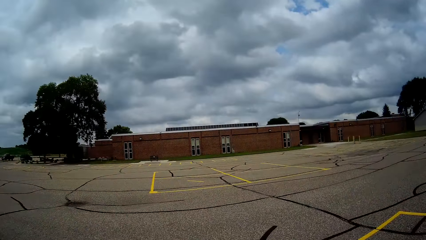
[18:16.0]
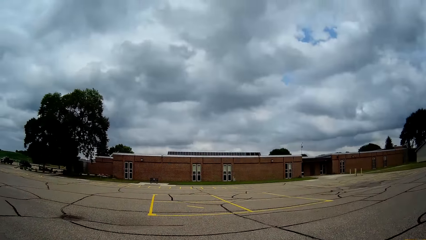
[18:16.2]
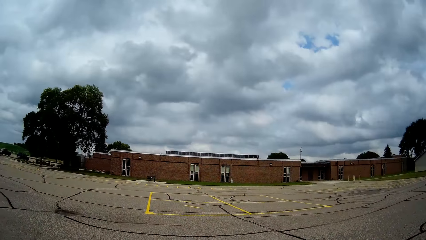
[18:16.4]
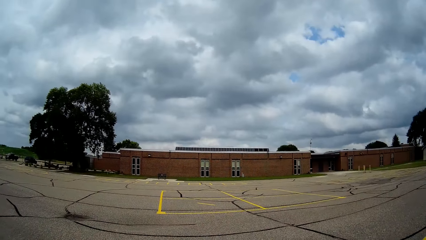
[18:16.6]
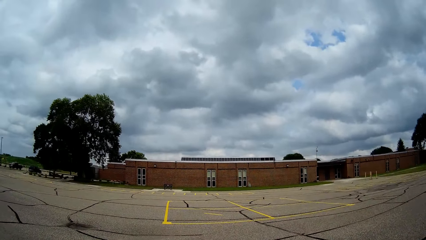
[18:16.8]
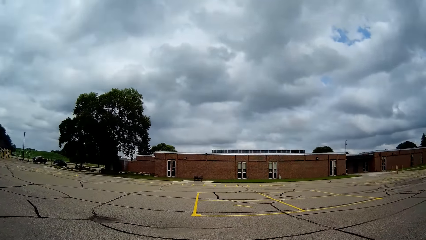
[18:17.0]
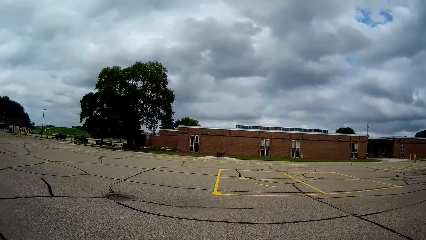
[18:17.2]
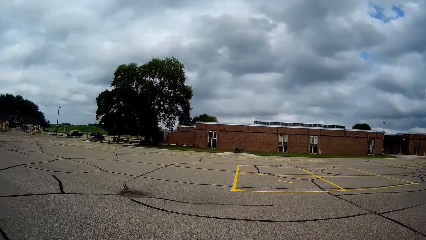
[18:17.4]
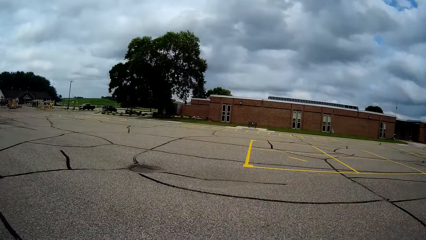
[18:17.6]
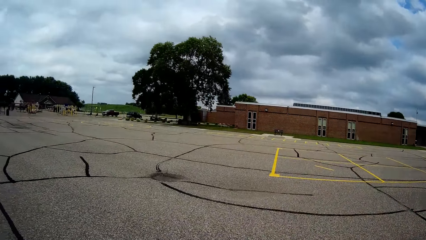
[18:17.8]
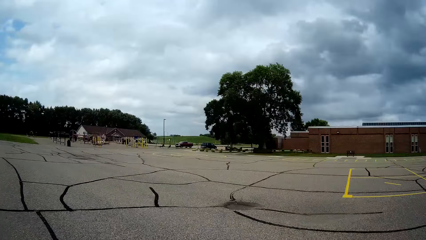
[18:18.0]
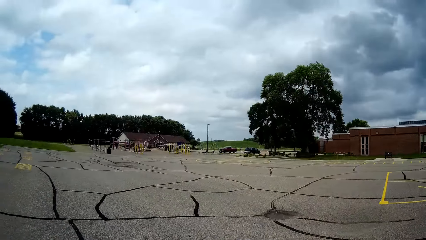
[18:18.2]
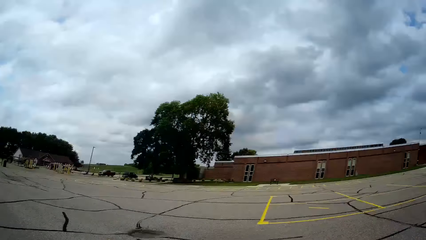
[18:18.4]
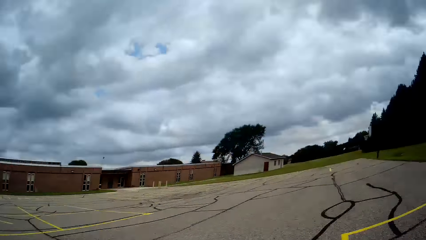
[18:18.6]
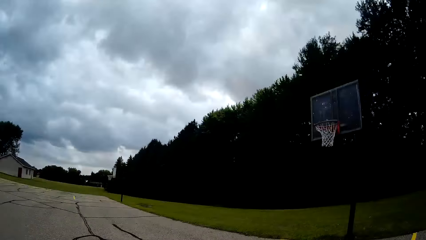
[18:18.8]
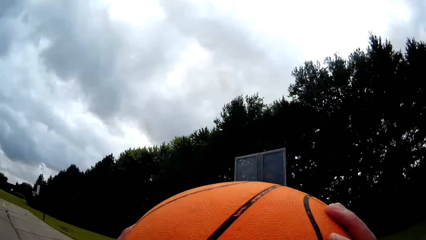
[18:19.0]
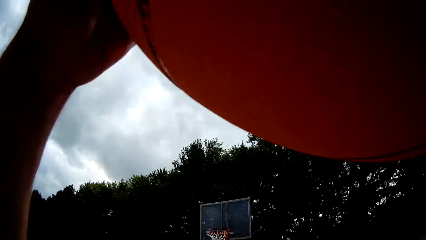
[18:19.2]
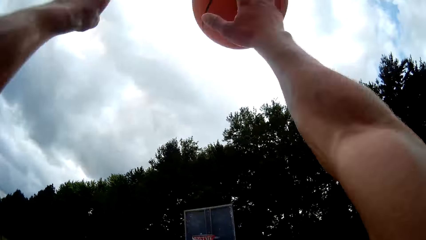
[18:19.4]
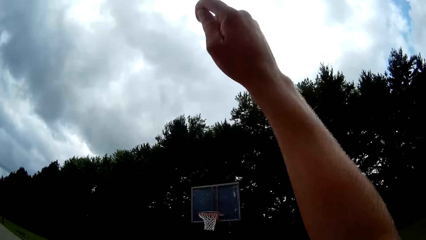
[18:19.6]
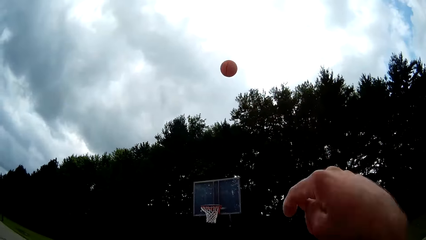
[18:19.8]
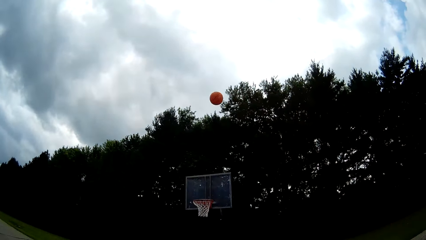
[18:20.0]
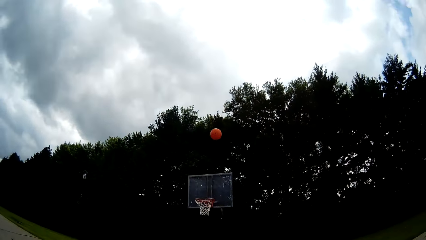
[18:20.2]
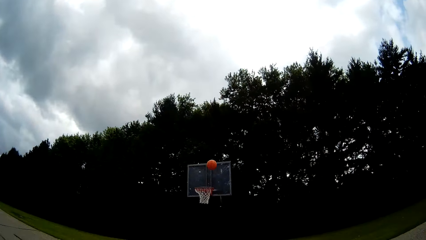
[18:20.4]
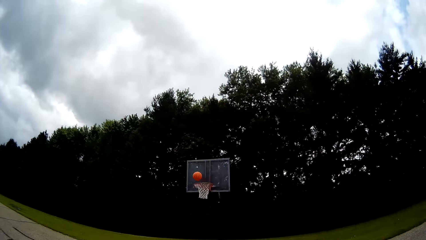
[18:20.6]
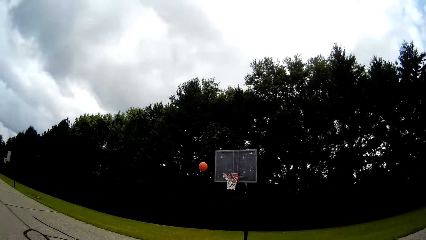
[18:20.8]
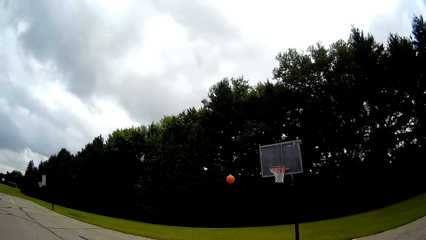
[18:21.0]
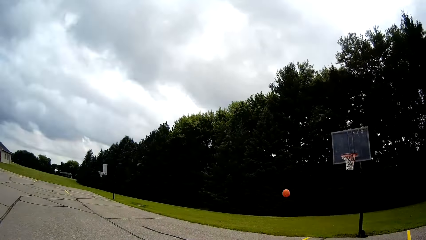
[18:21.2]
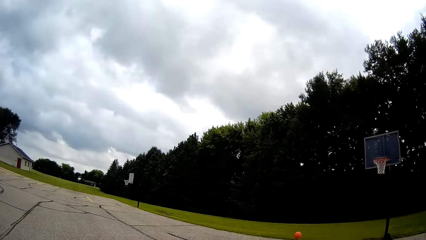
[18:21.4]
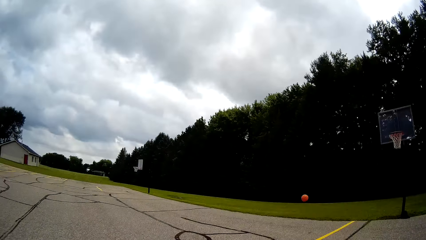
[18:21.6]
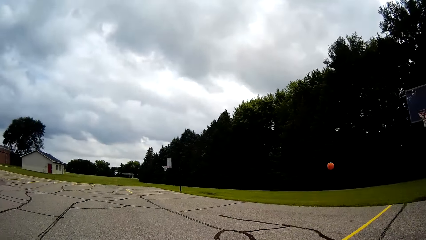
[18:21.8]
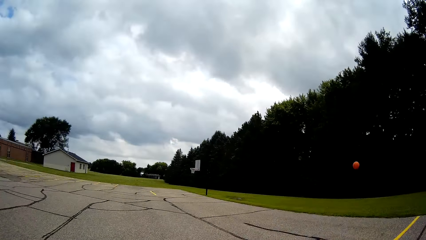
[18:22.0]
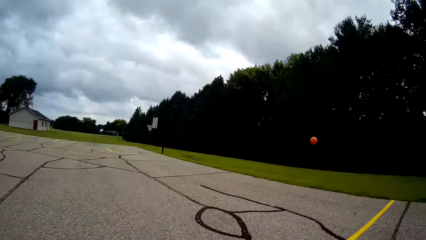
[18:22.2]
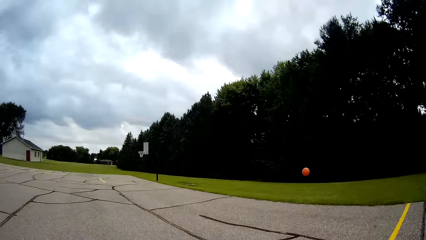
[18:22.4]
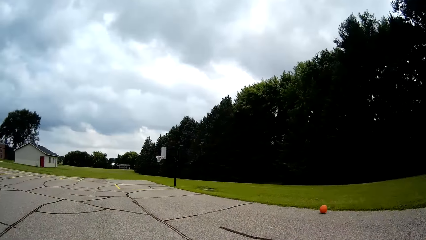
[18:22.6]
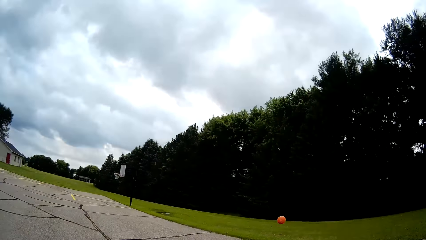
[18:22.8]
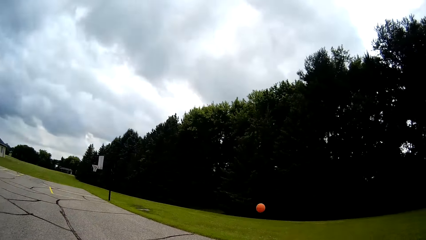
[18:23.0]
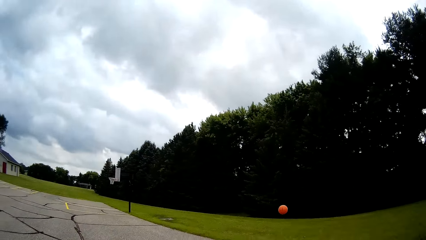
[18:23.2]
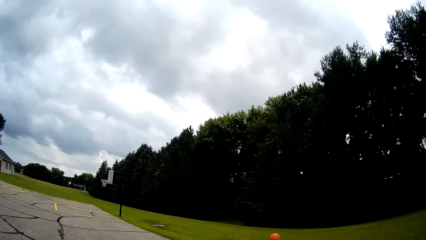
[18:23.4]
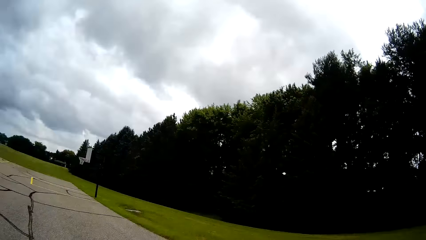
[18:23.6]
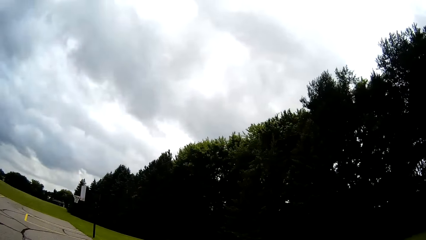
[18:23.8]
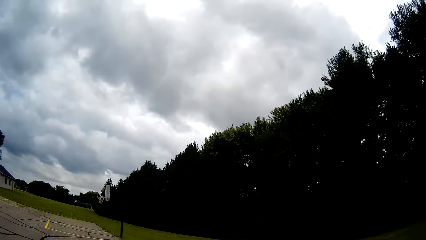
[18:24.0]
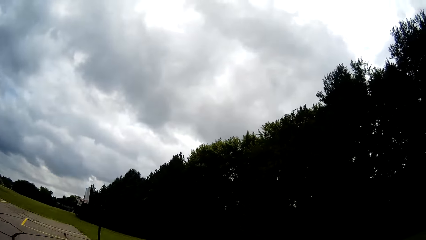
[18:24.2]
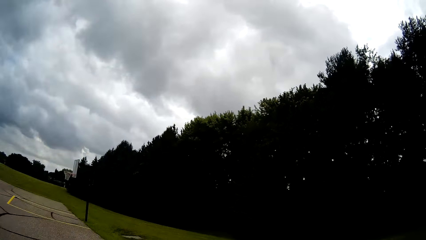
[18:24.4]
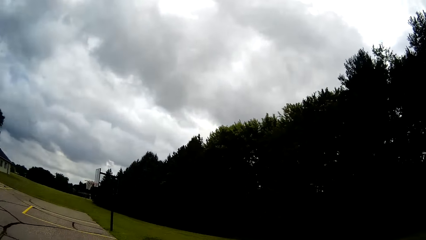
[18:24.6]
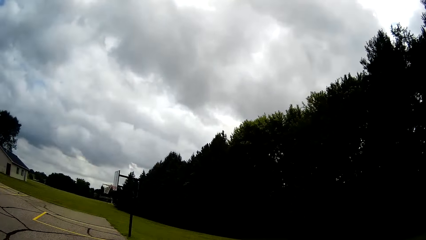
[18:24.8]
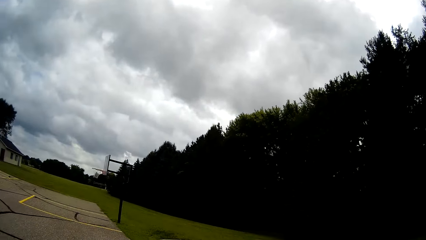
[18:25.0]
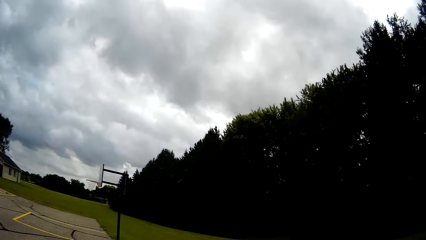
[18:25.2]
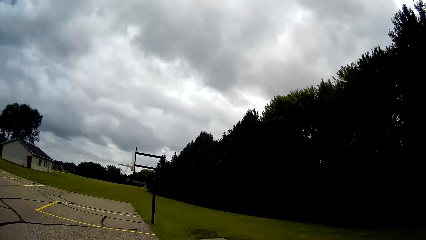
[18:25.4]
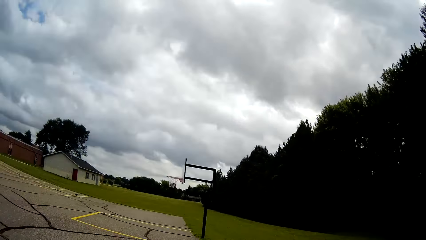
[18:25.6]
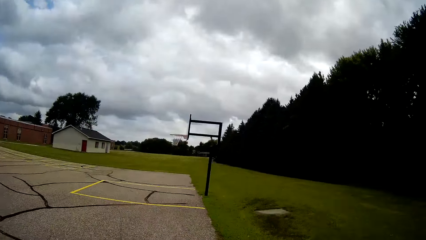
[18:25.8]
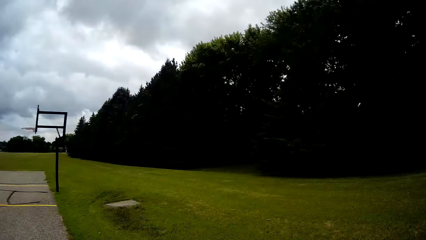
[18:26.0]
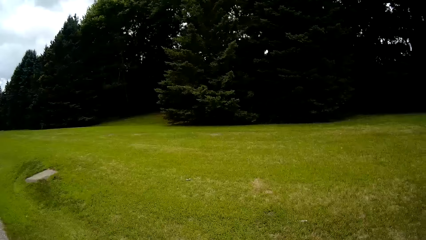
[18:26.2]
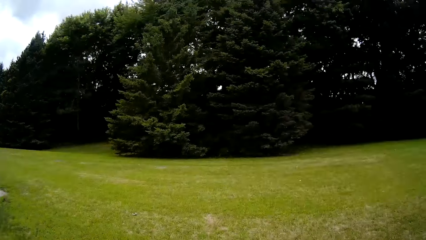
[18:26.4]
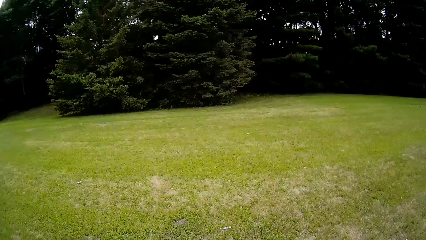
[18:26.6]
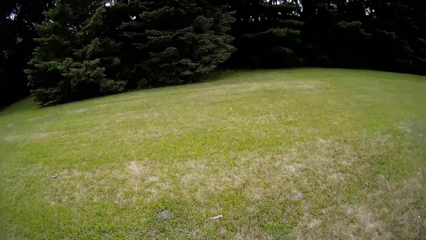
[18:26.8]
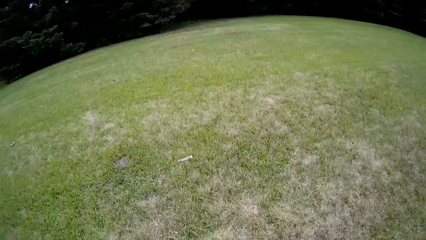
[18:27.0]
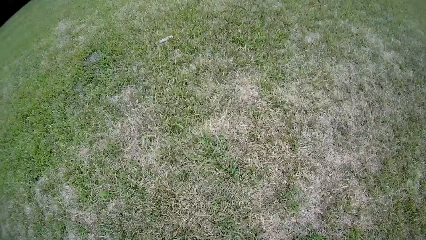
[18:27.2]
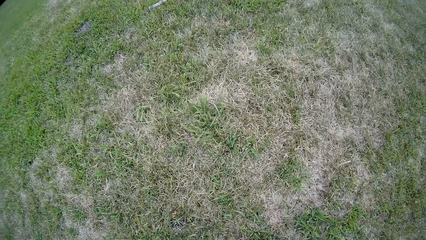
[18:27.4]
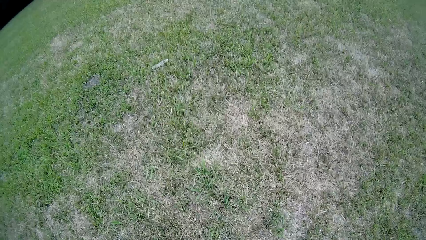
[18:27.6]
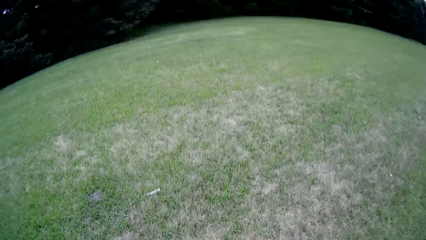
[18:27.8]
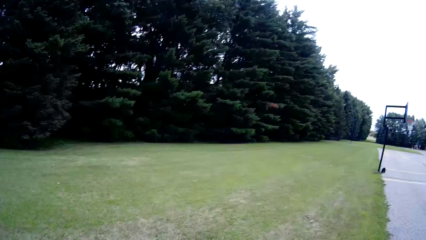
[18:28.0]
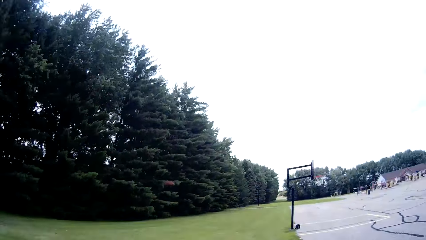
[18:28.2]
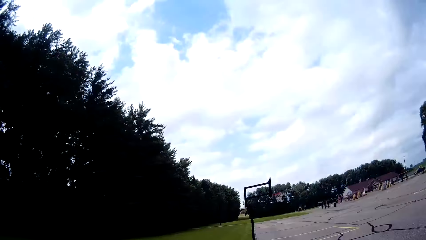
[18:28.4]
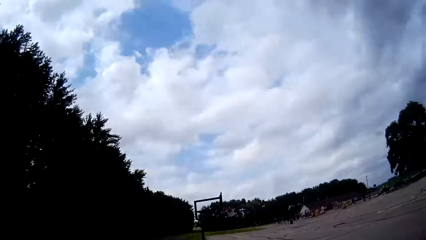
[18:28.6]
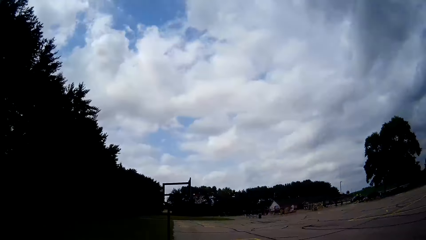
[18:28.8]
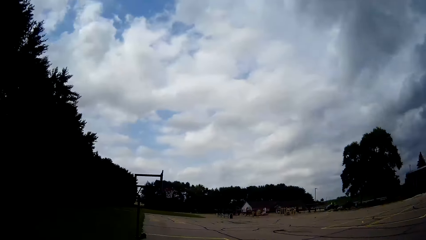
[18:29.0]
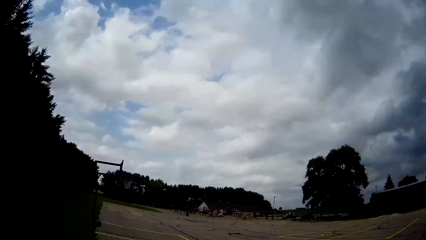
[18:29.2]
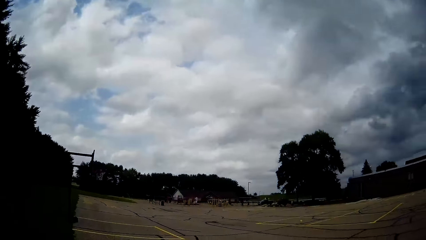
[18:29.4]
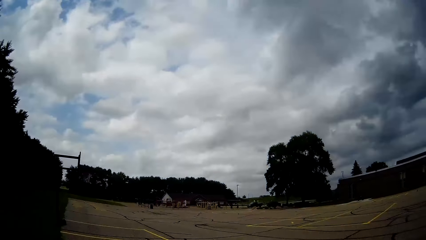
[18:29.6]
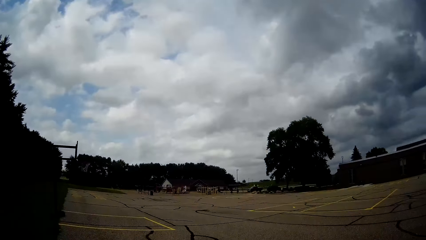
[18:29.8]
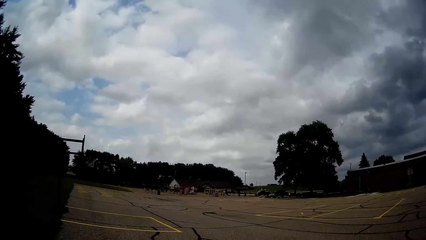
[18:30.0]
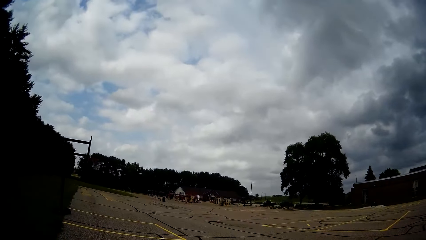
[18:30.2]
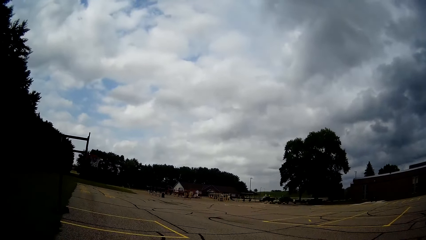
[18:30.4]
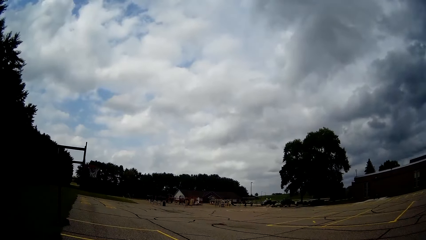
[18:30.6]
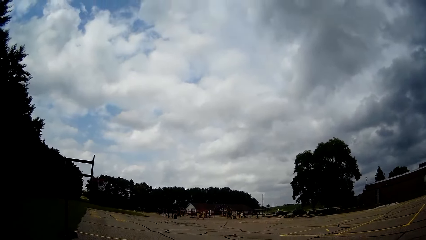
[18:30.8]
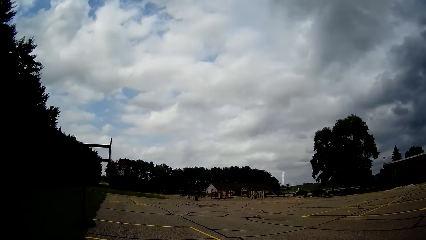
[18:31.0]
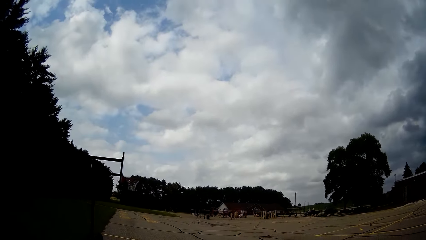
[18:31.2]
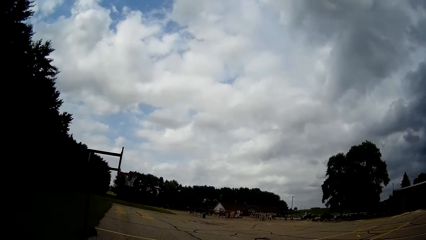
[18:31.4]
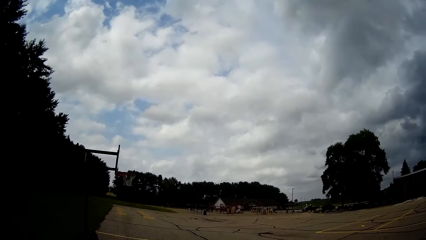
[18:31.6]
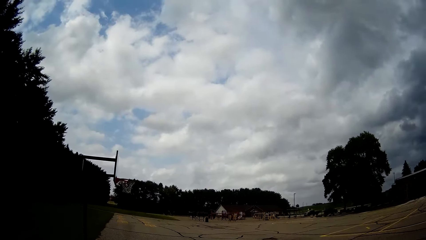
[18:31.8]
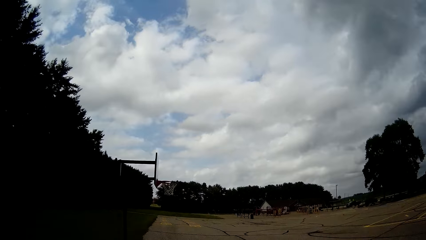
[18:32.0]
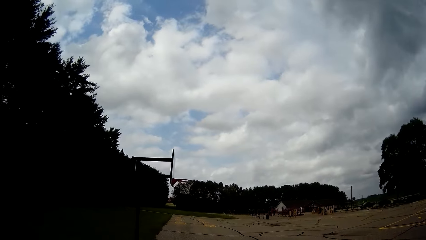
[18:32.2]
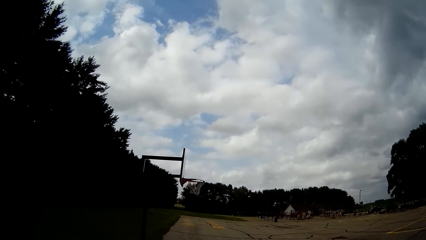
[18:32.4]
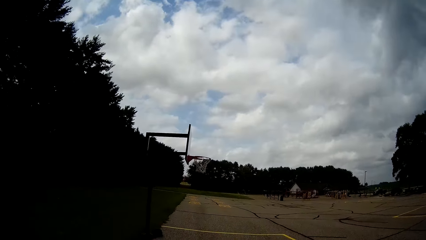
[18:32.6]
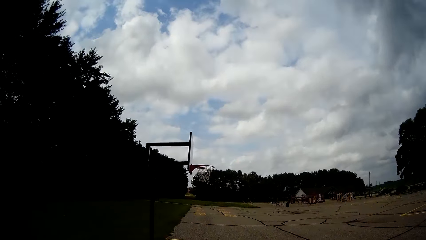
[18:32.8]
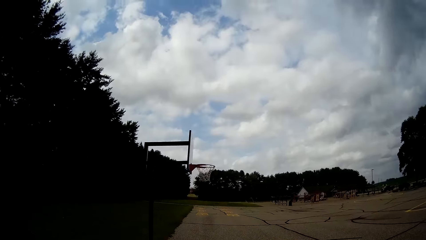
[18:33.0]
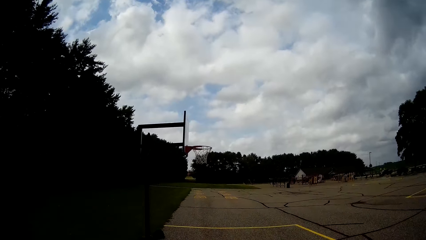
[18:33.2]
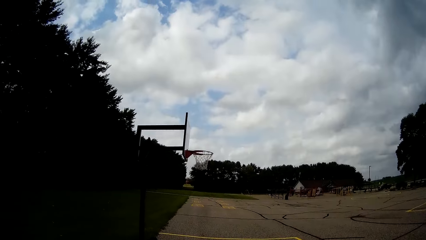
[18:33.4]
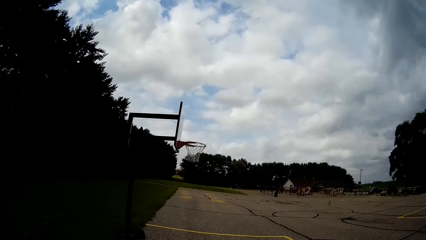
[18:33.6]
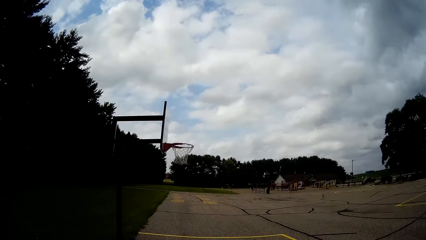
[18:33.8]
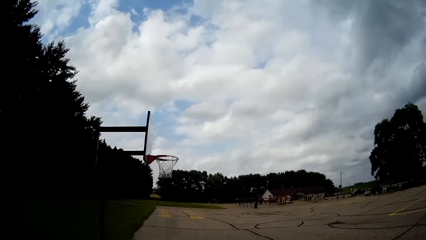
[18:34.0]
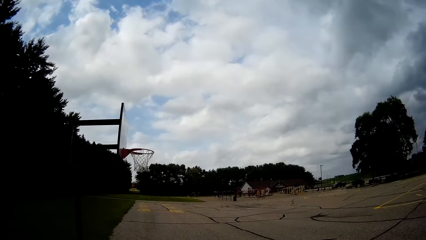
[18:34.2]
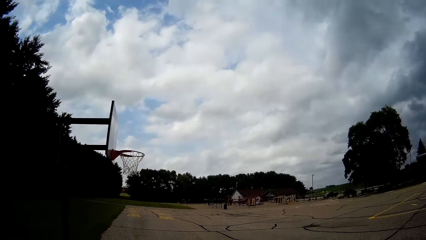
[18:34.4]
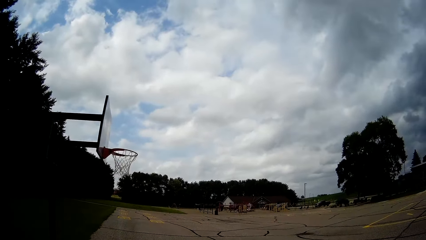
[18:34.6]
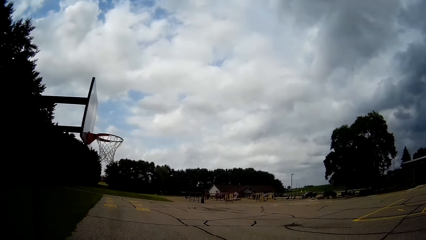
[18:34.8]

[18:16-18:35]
The camera wearer dribbles the basketball. They throw the basketball towards the basketball net. They jog towards the basketball. They pick up the basketball from the ground. They look around the basketball court. They walk towards the basketball net. They walk around the basketball court.
